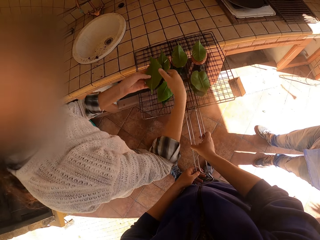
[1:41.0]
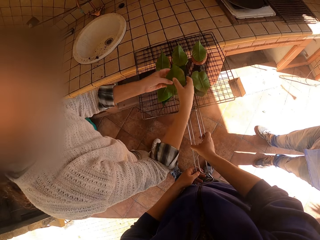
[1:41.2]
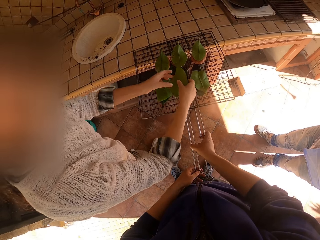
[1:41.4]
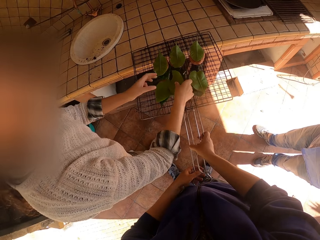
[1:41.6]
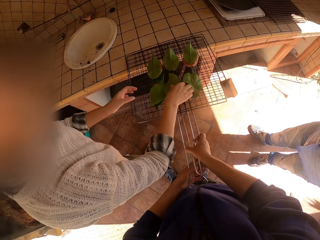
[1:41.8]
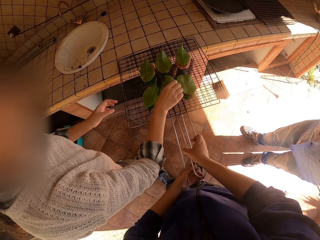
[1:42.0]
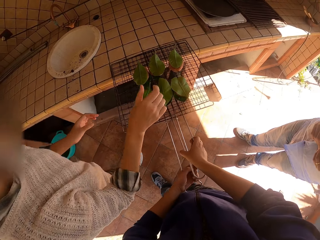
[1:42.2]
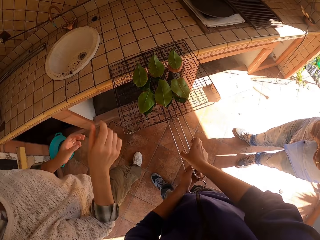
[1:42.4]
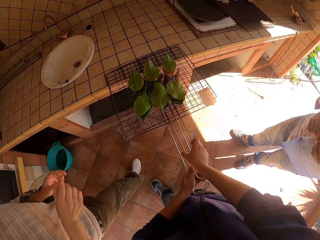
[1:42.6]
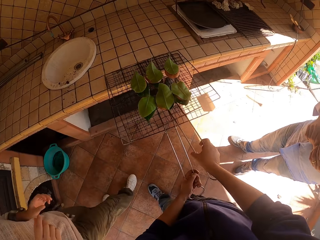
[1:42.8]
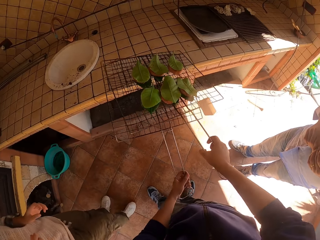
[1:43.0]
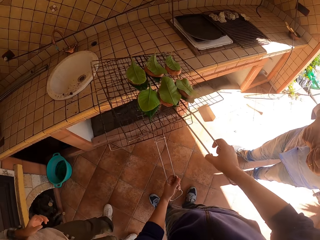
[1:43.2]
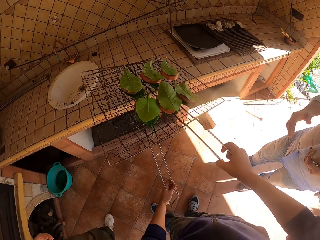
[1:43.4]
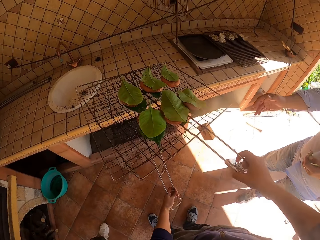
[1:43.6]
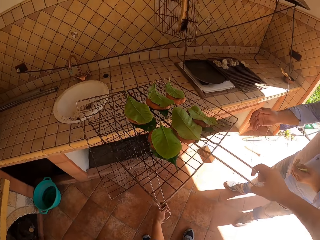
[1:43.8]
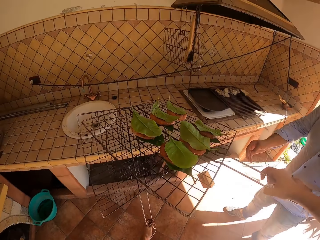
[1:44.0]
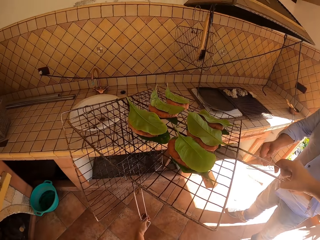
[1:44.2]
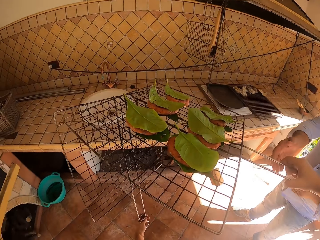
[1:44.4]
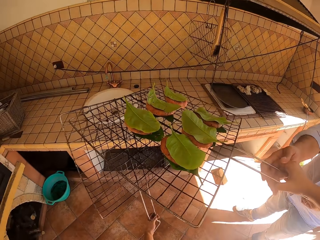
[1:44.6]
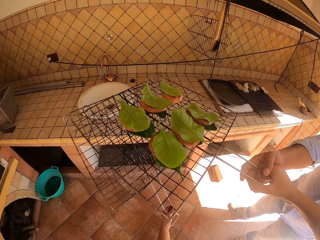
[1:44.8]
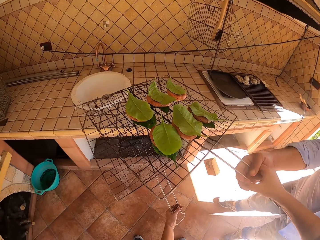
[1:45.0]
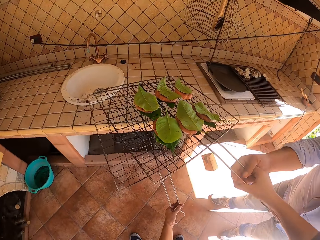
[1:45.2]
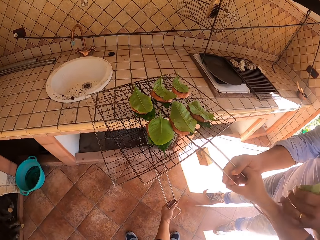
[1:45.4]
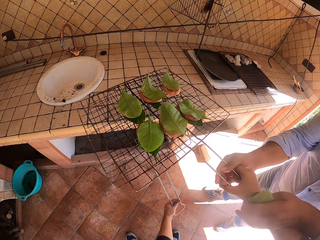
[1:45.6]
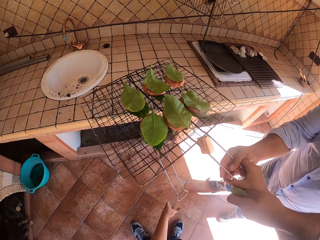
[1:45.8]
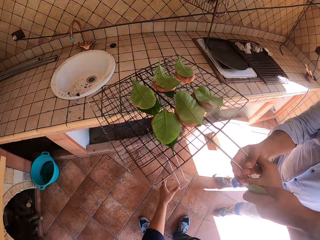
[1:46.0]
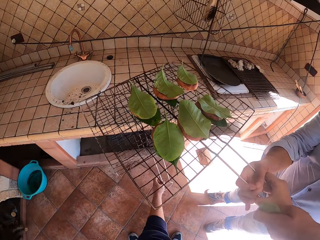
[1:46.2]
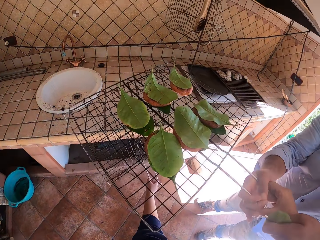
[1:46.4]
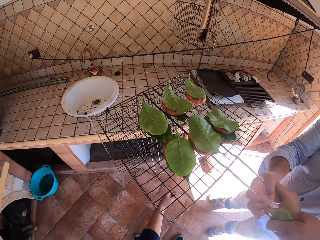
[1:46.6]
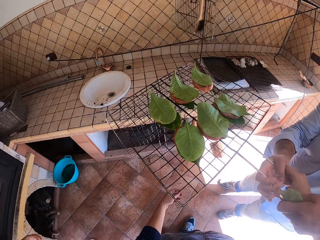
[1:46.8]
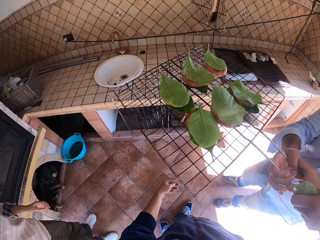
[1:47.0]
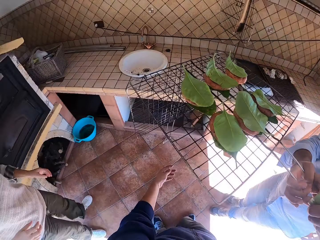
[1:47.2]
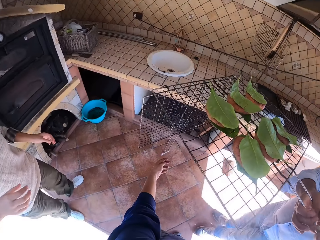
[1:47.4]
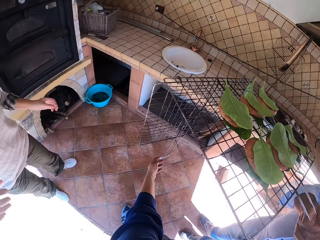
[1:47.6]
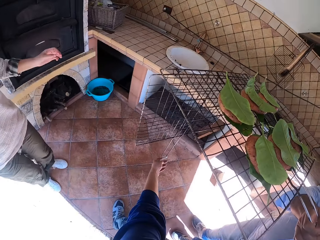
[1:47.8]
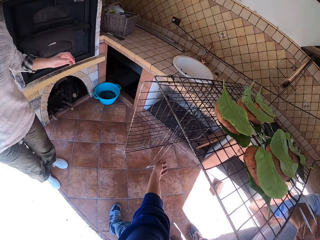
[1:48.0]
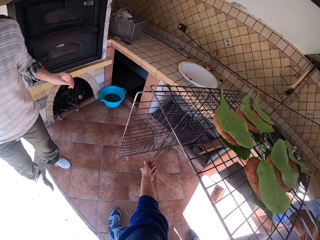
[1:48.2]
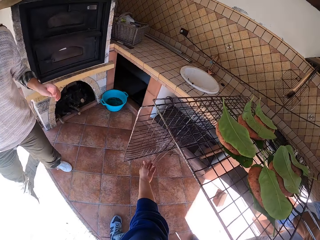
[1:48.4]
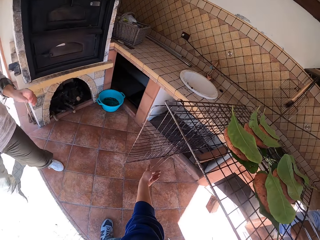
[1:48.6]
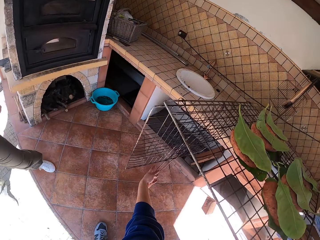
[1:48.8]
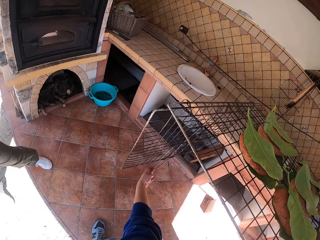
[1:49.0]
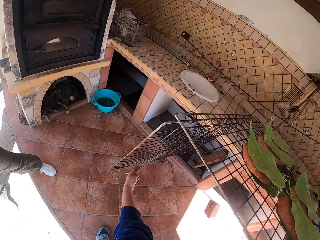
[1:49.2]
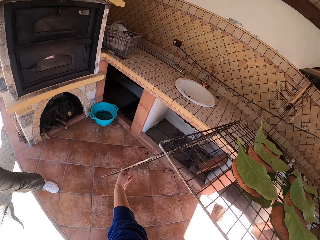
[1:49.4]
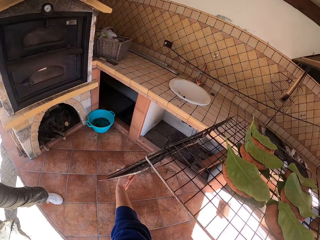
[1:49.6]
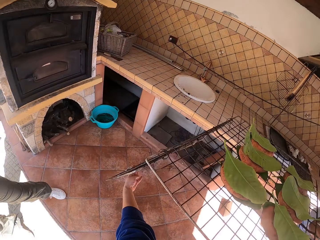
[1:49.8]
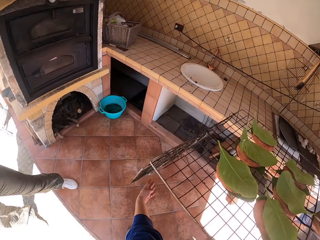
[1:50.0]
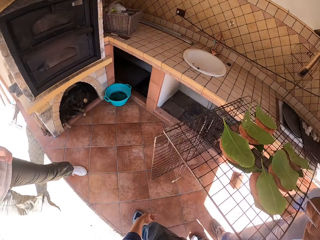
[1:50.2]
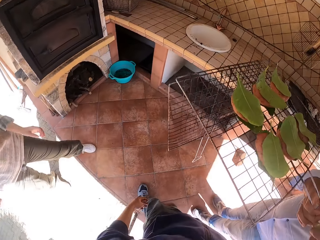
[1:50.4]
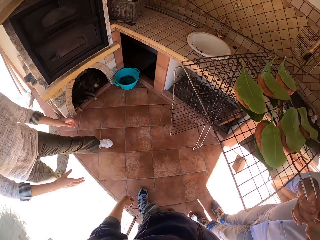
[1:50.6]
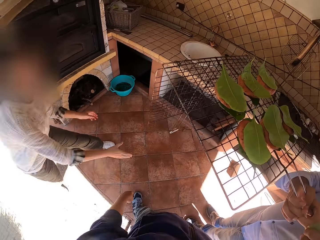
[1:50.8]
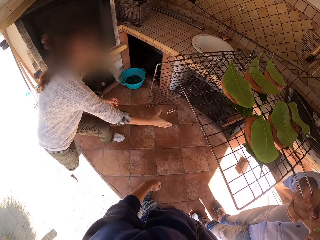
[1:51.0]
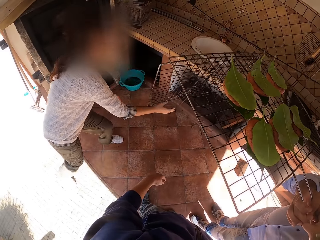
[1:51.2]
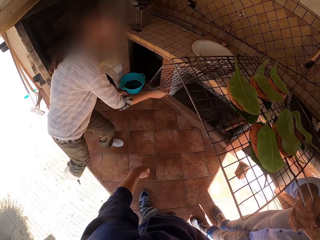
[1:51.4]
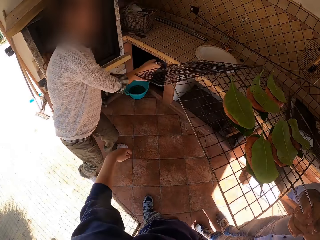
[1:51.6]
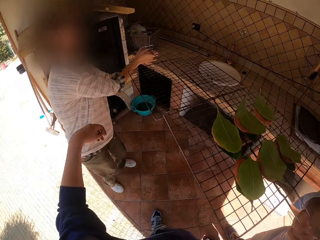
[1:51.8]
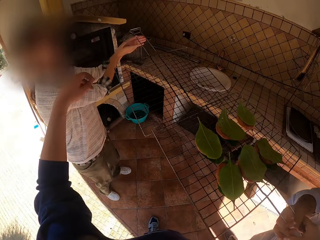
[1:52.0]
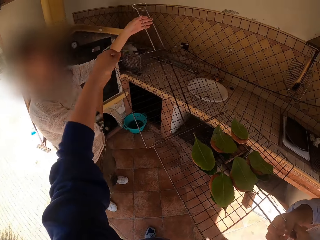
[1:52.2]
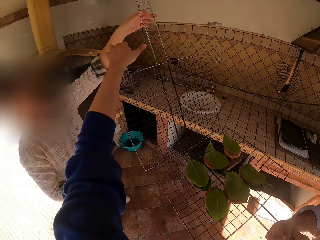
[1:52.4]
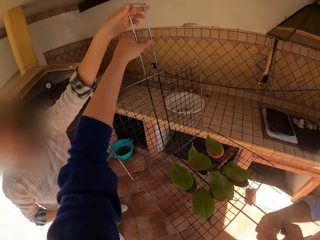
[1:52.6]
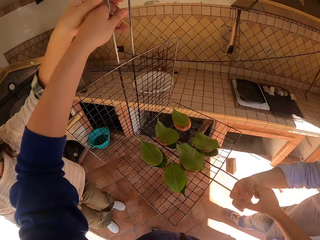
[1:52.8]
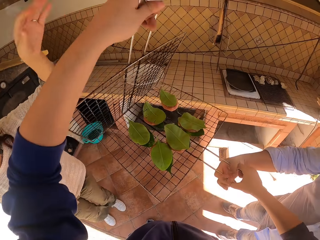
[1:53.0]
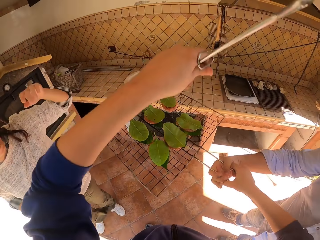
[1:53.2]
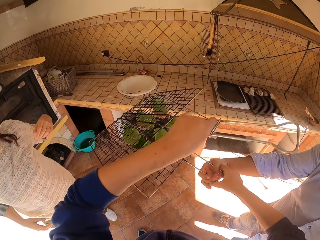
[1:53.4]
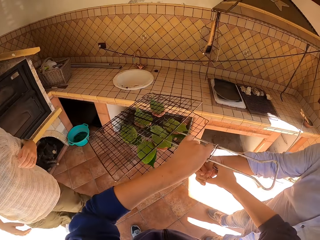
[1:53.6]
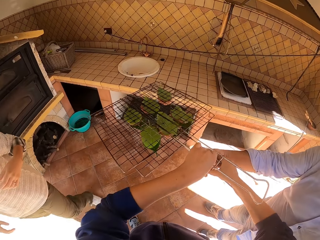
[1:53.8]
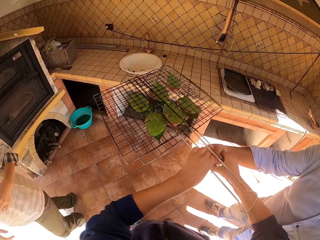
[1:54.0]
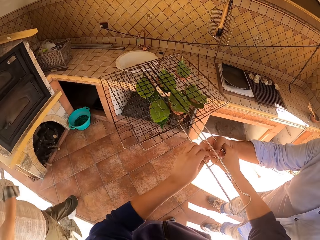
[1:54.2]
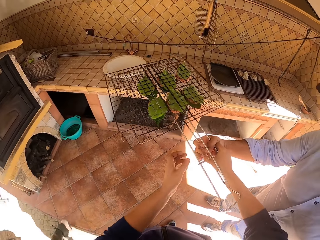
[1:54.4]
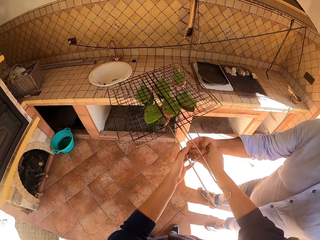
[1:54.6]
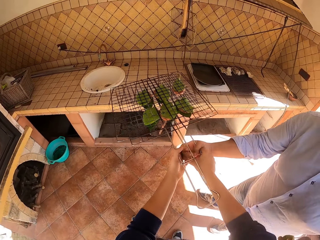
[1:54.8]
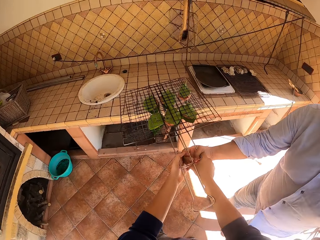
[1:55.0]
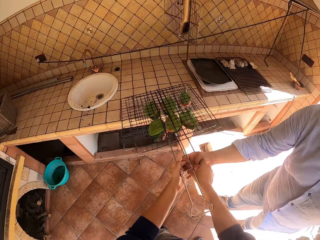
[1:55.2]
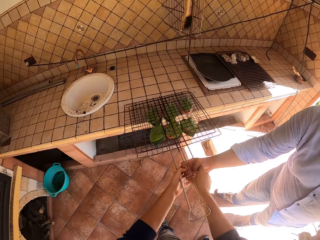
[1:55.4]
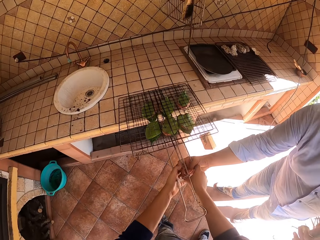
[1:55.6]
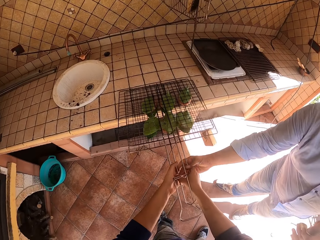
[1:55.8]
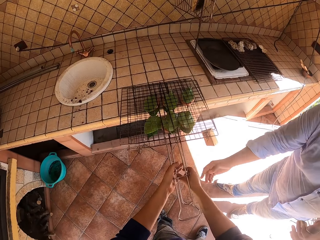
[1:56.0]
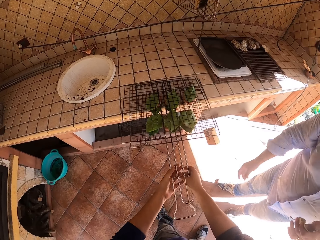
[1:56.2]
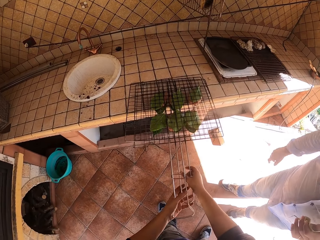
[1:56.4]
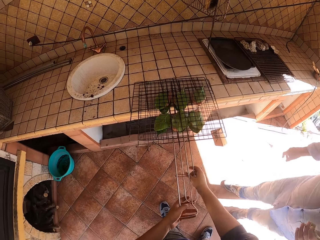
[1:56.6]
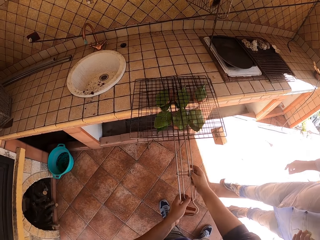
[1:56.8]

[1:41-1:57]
The woman moves around. The camera wearer opens the grill mesh. He lifts the wire mesh. The man holds the grill mesh with his right hand. The camera wearer removes his left hand from the grill mesh. The man lifts the wire mesh. The woman lifts the grill mesh with her right hand. The camera wearer holds the grill mesh with both hands, closes the grill mesh and drops the grill mesh on the slab. The man removes his right hand from the grill mesh. He hands the wire mesh to the camera wearer.

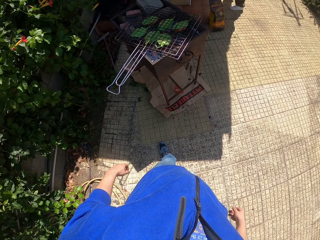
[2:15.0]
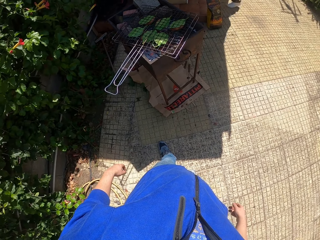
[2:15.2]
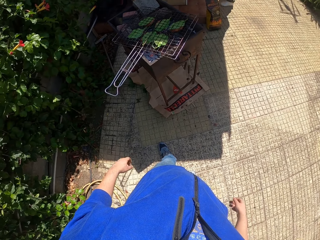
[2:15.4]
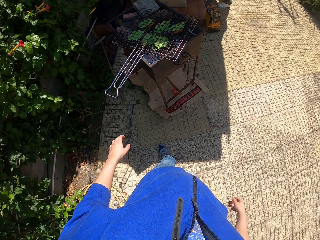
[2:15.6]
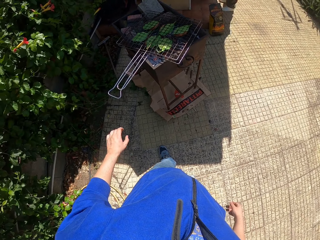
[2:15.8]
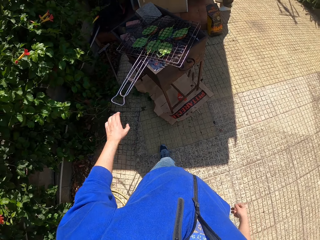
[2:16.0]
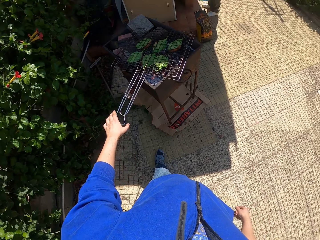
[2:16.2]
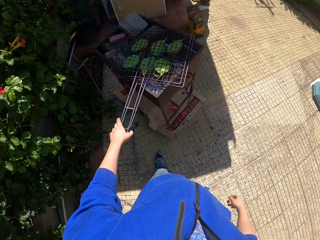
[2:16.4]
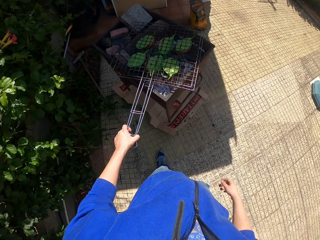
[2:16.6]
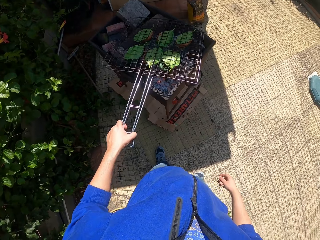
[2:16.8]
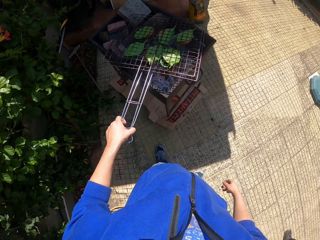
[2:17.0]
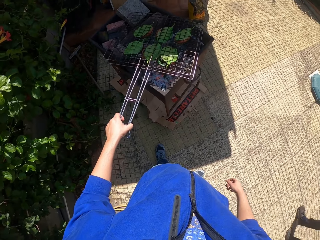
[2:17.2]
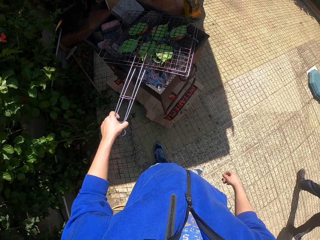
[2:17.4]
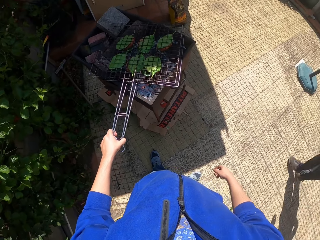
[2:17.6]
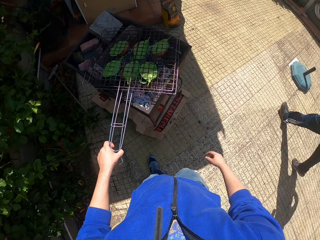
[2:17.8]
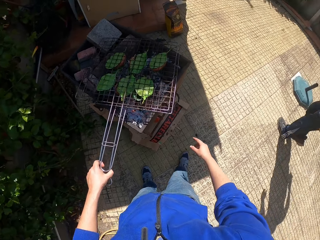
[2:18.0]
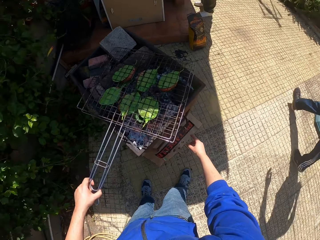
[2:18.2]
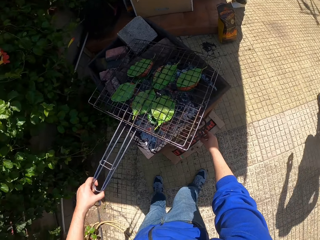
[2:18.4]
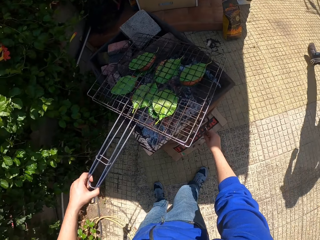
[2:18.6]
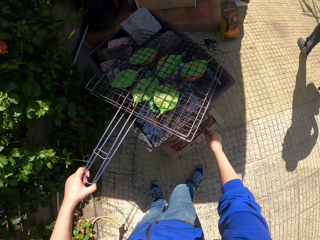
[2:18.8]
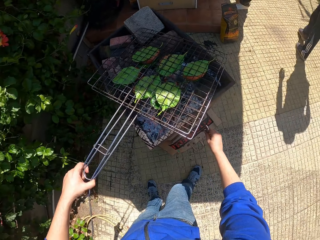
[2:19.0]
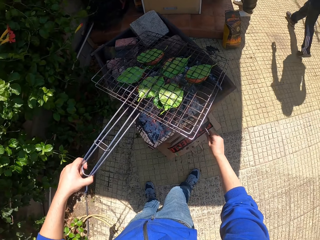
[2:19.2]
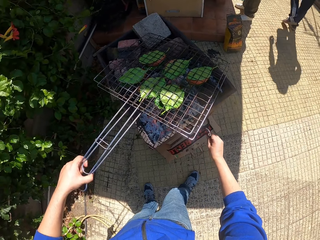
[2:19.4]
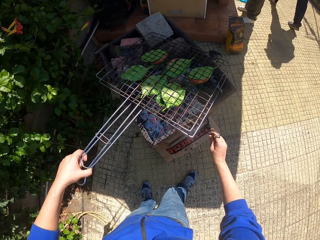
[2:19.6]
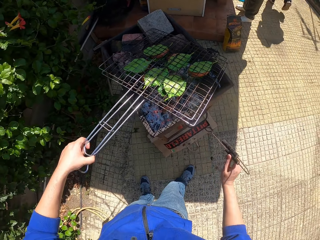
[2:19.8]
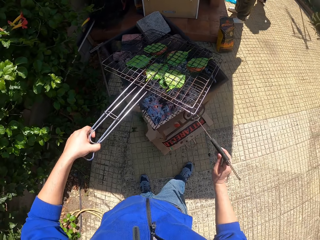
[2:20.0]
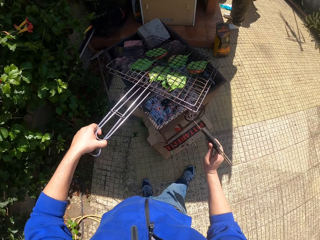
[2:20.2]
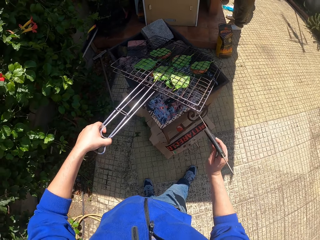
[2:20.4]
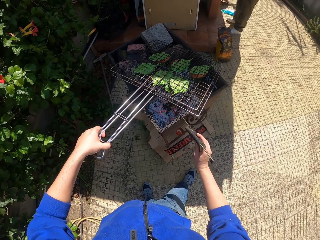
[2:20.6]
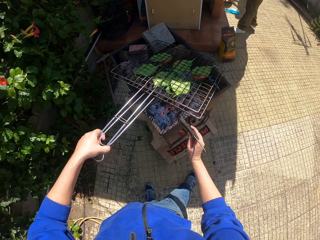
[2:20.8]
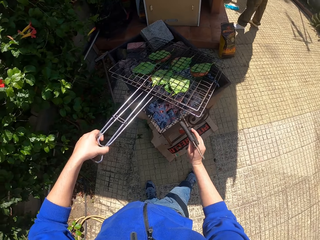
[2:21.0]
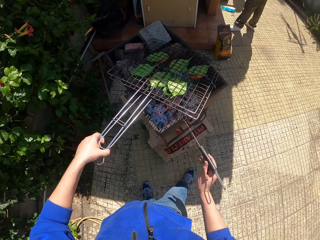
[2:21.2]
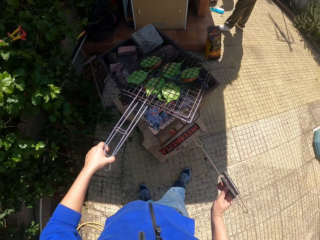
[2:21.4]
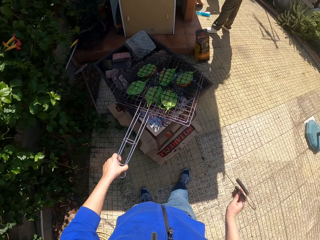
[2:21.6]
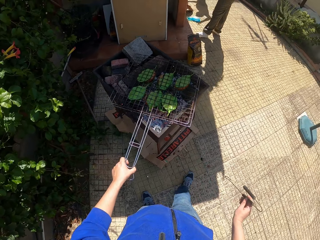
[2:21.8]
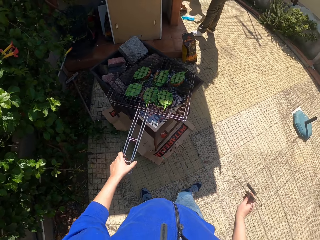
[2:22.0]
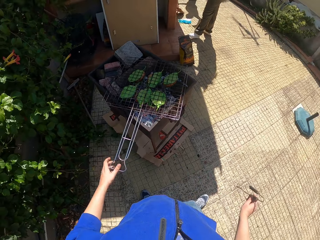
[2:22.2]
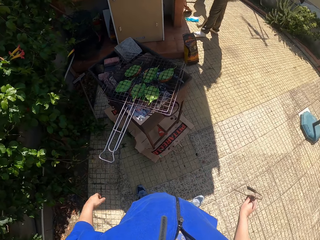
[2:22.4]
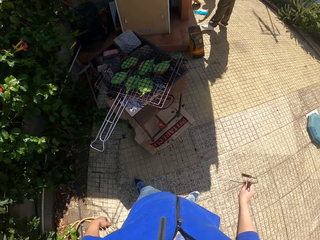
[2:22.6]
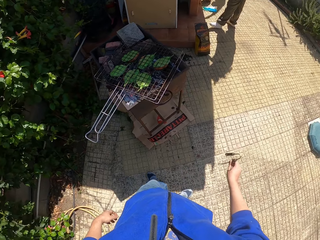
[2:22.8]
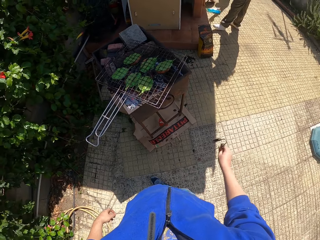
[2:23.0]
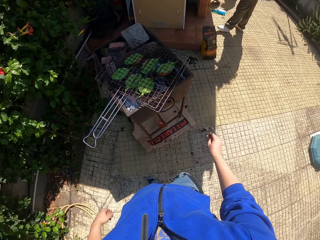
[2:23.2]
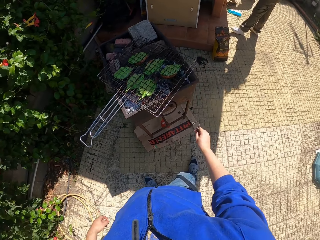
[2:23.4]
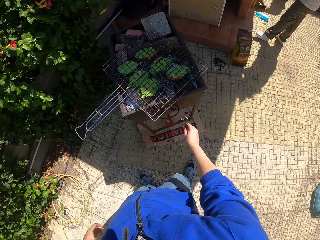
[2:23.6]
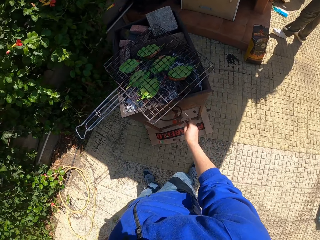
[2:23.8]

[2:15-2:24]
The camera wearer holds the grill mesh with his left hand. He lifts the grill mesh upwards with his left hand. He drops the grill mesh on the grill pot. He pulls out an iron rod. He moves charcoal in the grill with the iron rod. He drops the grill mesh on the grill with his left hand.
